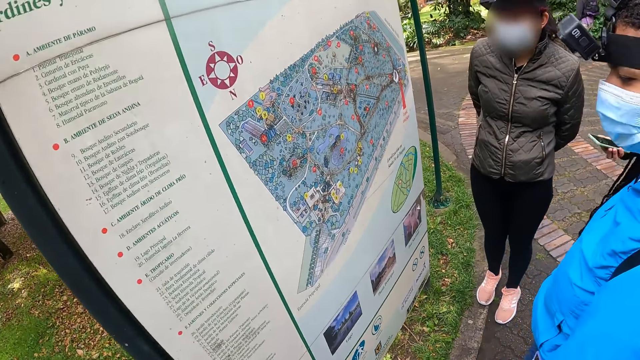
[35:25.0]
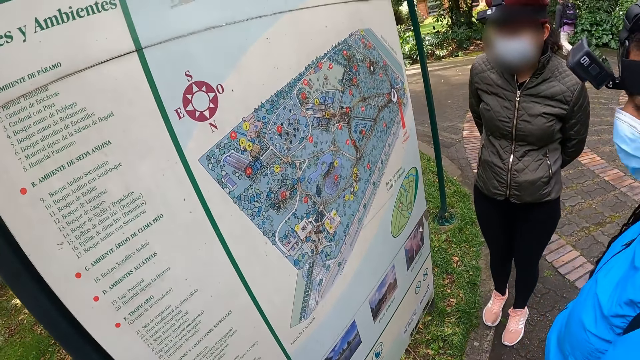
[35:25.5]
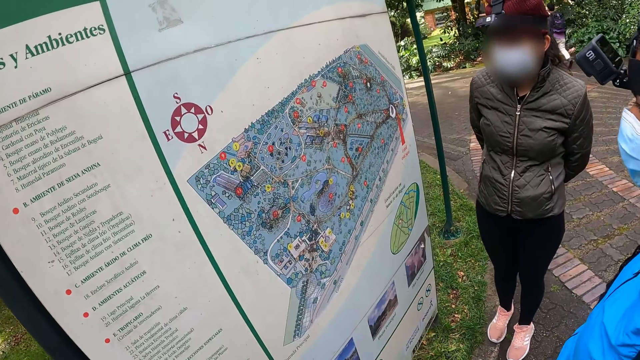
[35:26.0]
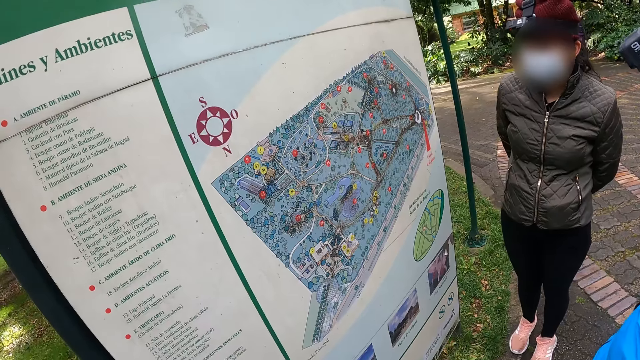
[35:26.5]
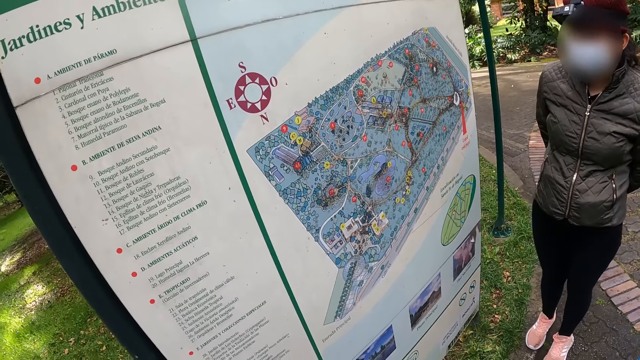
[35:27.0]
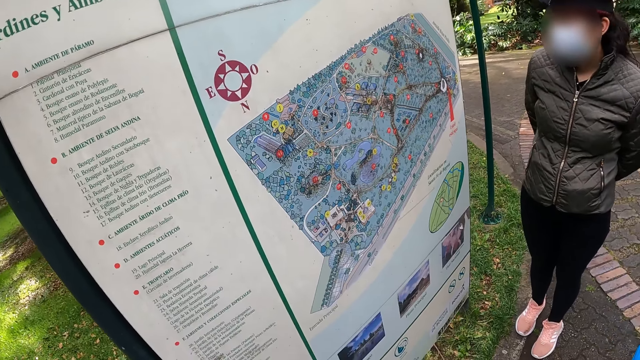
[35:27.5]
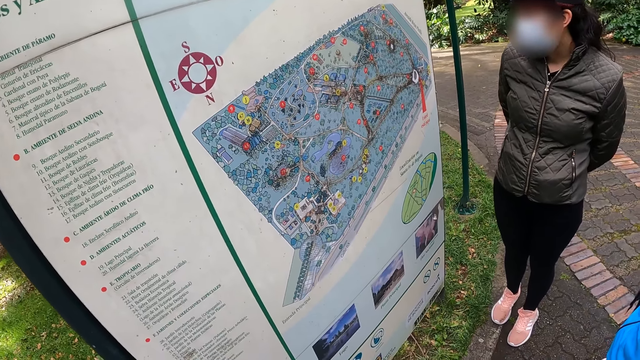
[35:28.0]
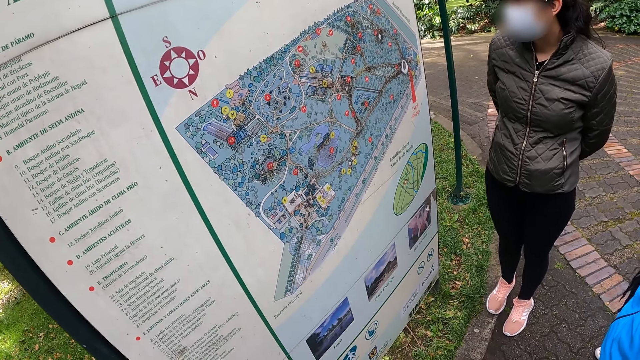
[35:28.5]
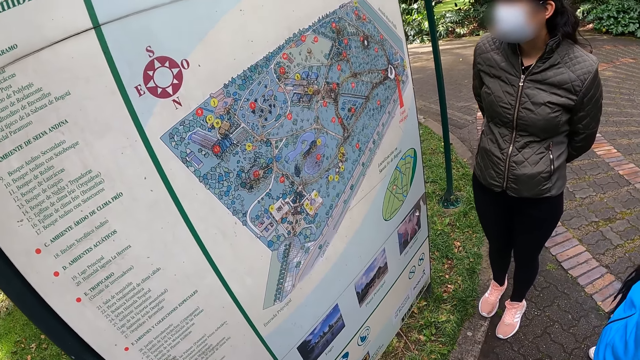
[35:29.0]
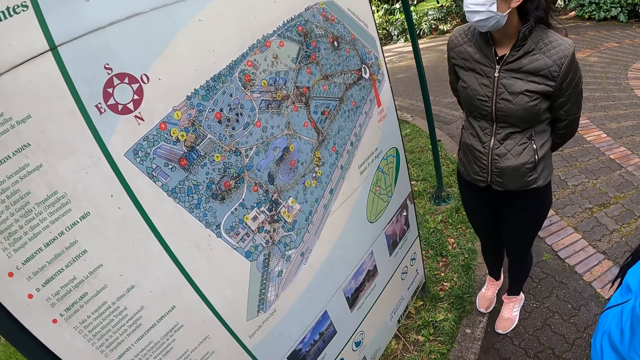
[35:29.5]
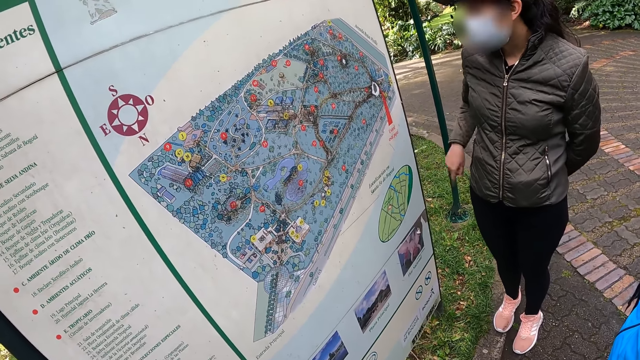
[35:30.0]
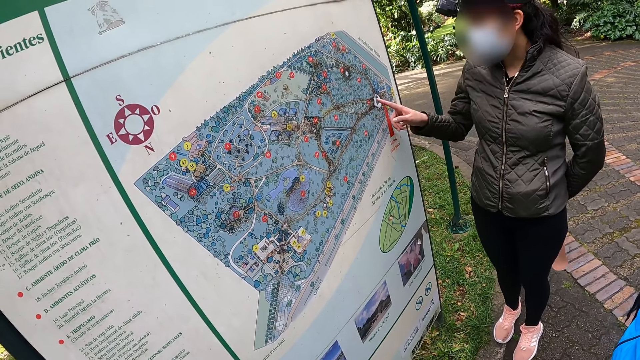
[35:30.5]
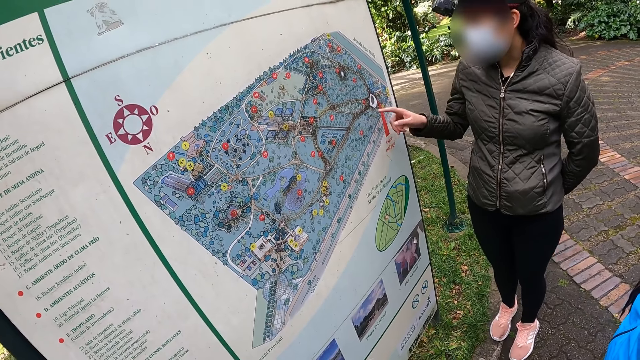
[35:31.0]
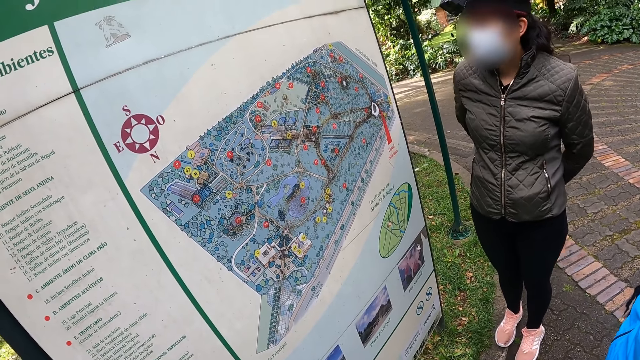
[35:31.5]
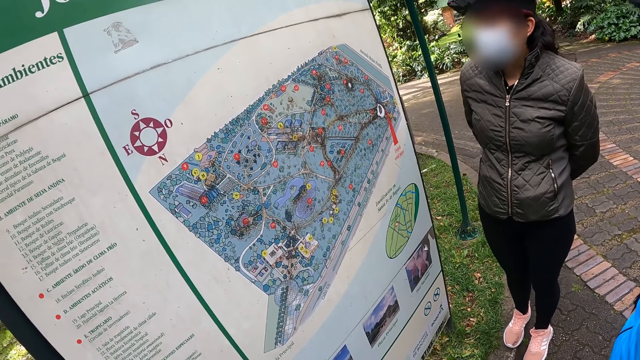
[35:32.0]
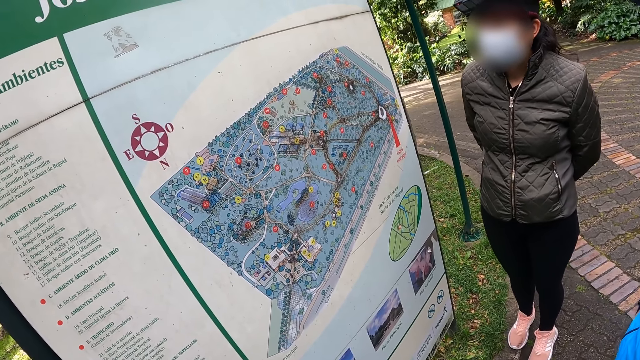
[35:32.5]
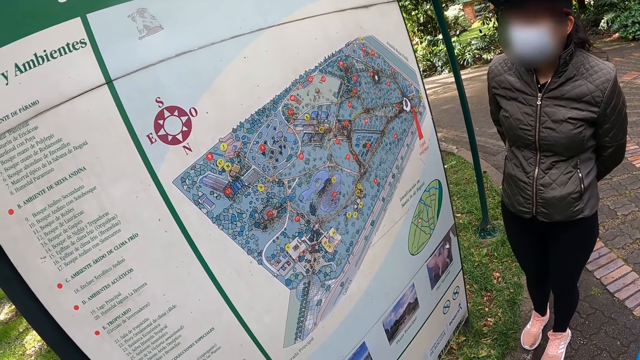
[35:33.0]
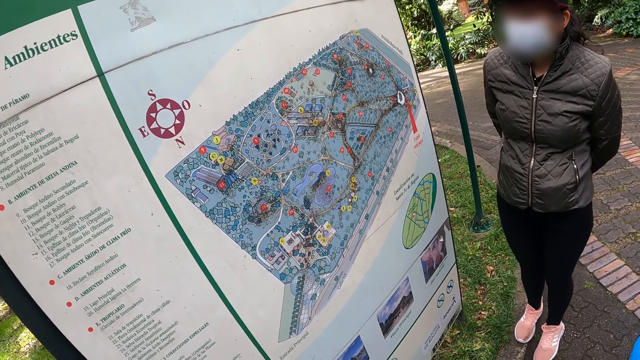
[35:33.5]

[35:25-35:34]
A woman touches the information board with her left hand.

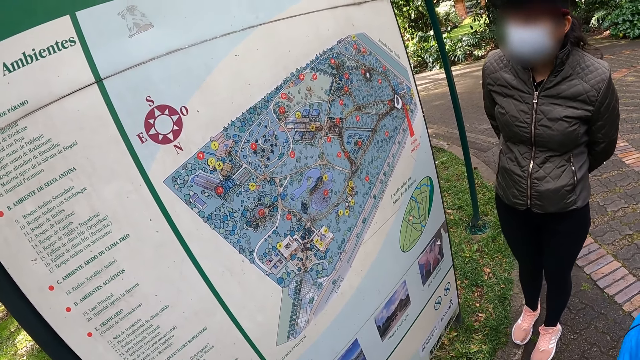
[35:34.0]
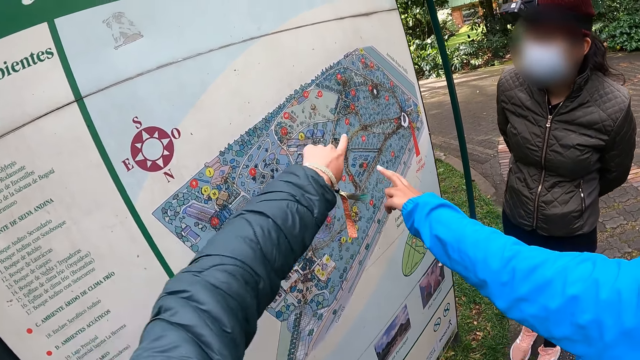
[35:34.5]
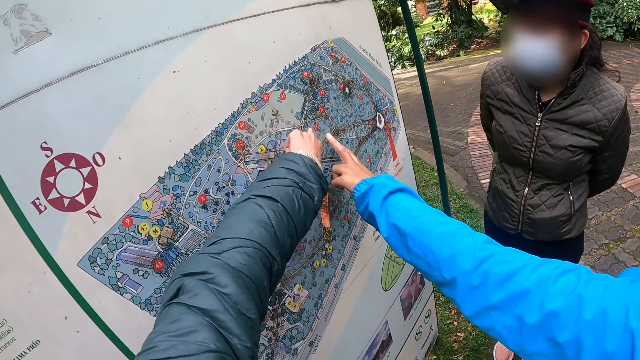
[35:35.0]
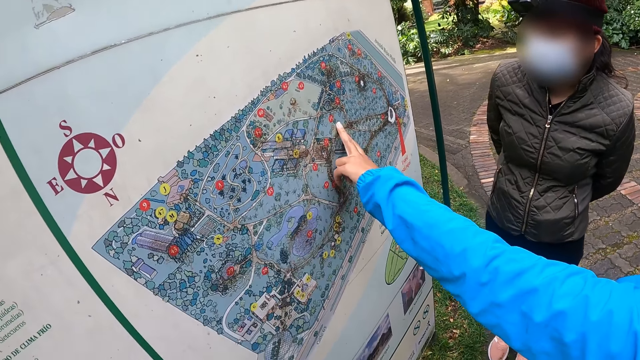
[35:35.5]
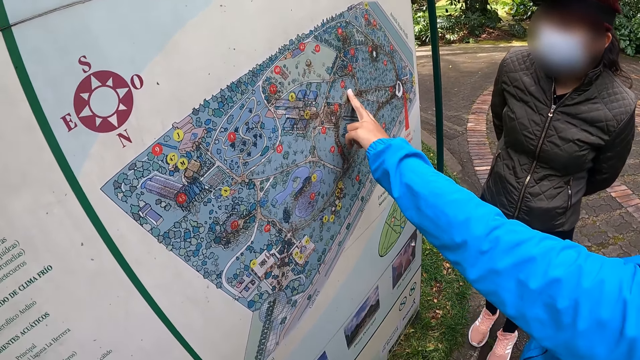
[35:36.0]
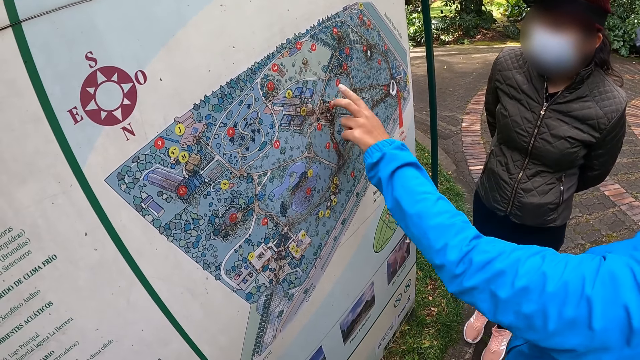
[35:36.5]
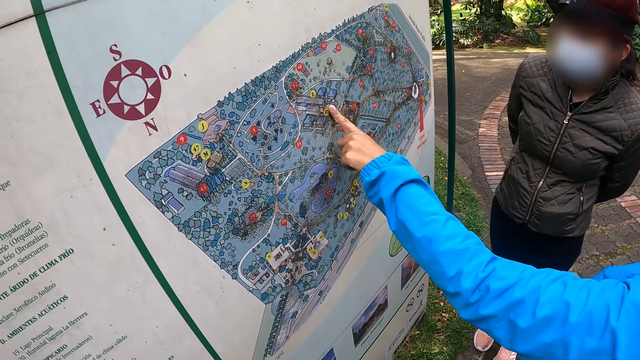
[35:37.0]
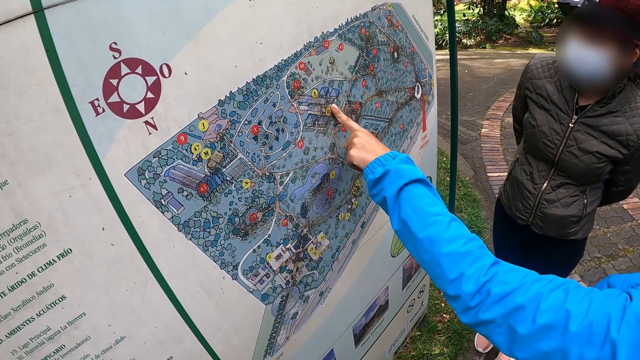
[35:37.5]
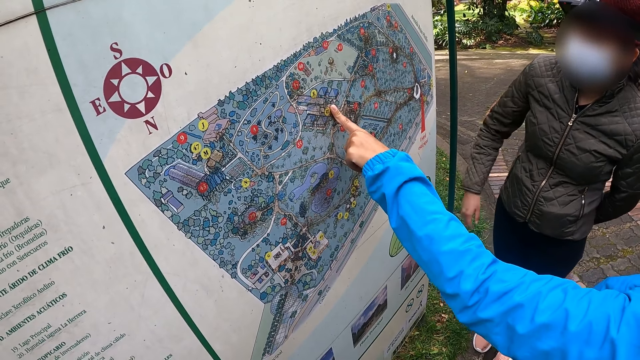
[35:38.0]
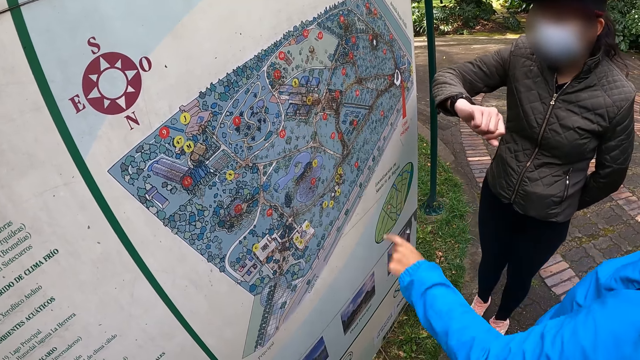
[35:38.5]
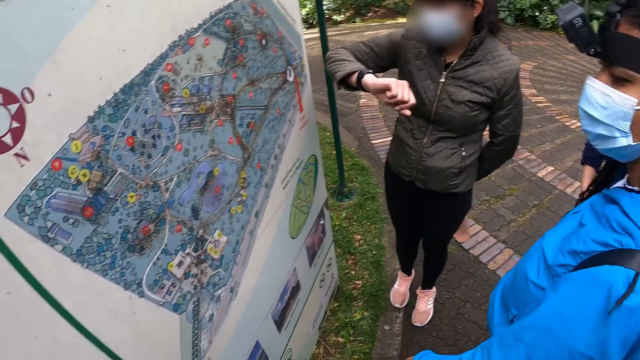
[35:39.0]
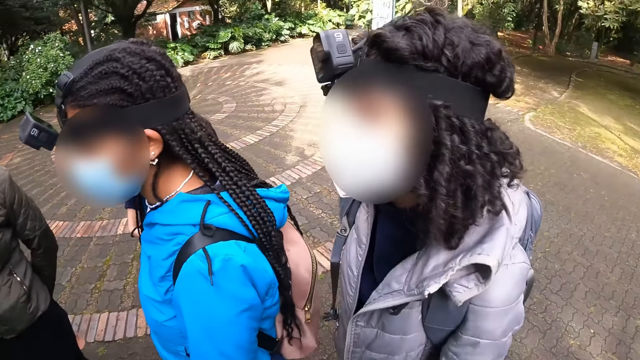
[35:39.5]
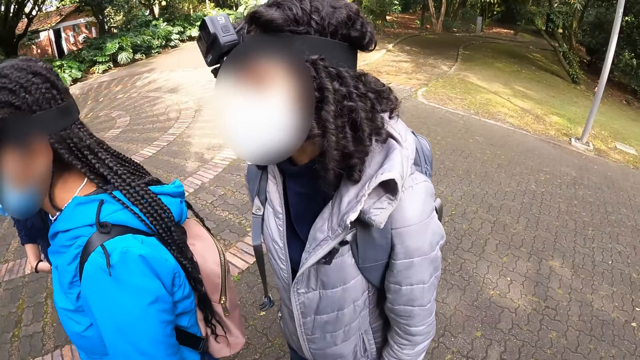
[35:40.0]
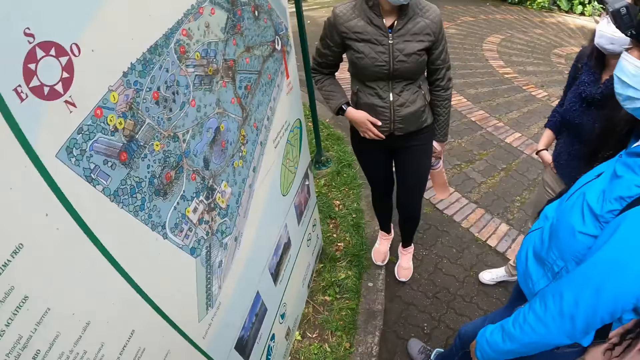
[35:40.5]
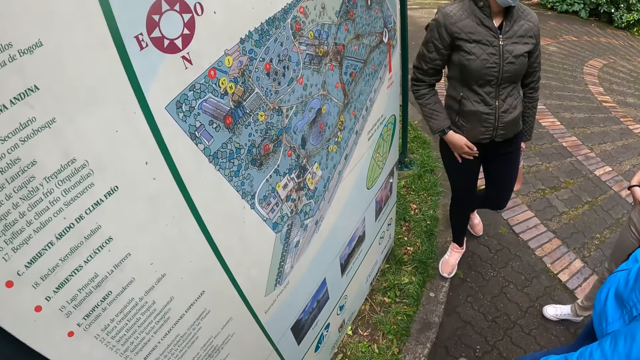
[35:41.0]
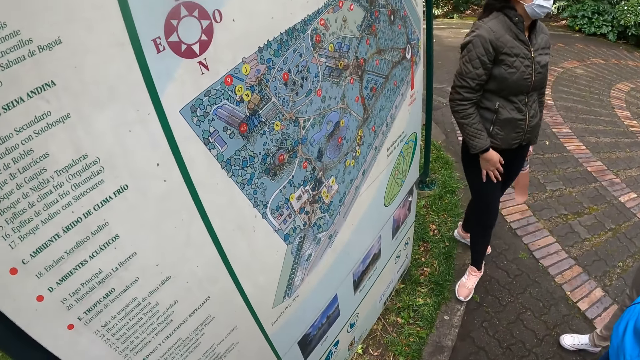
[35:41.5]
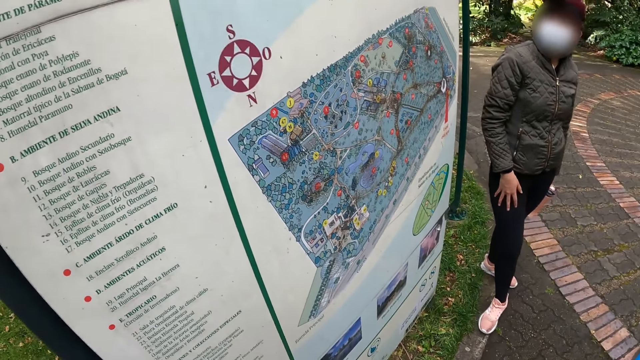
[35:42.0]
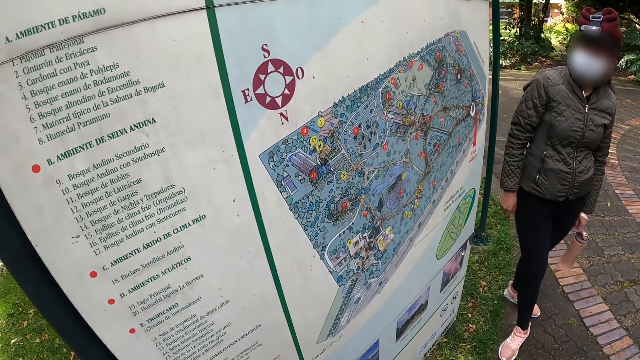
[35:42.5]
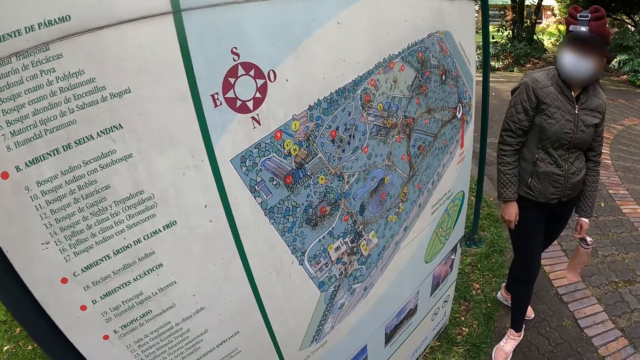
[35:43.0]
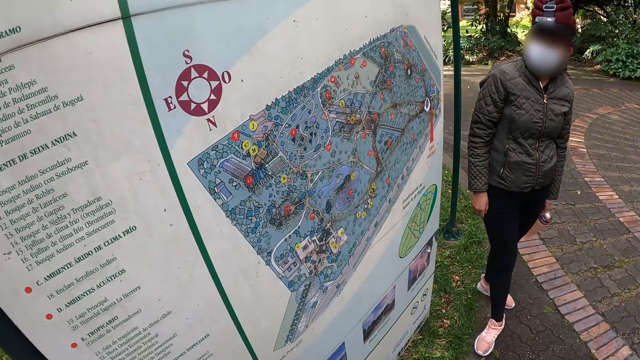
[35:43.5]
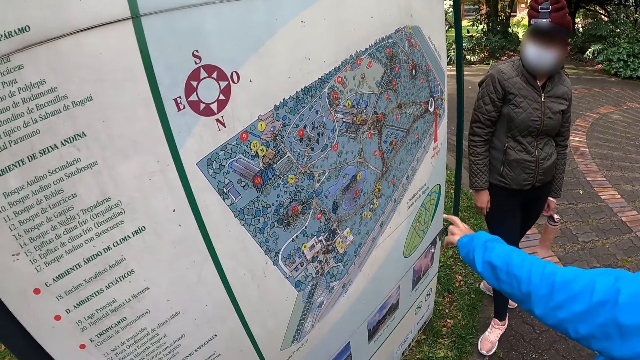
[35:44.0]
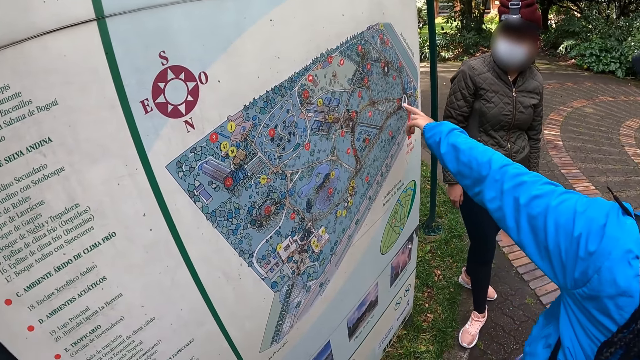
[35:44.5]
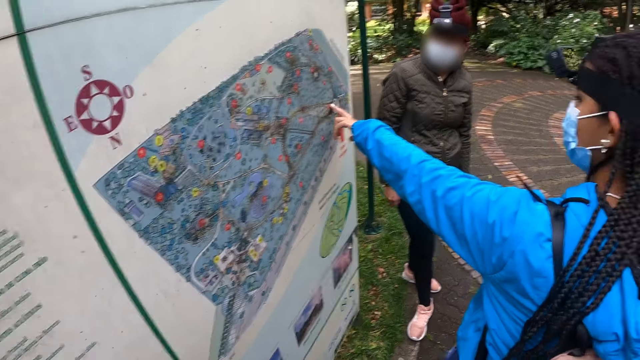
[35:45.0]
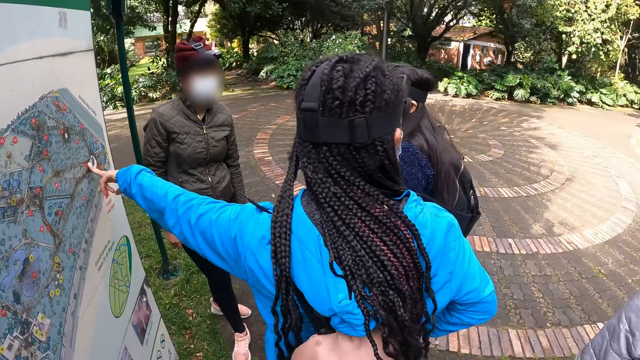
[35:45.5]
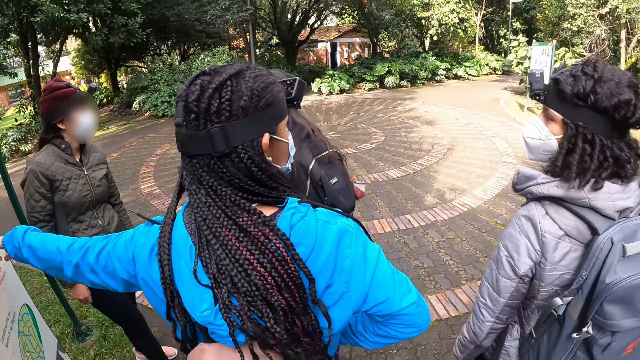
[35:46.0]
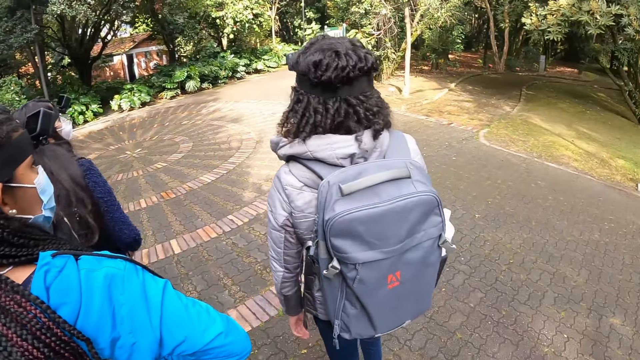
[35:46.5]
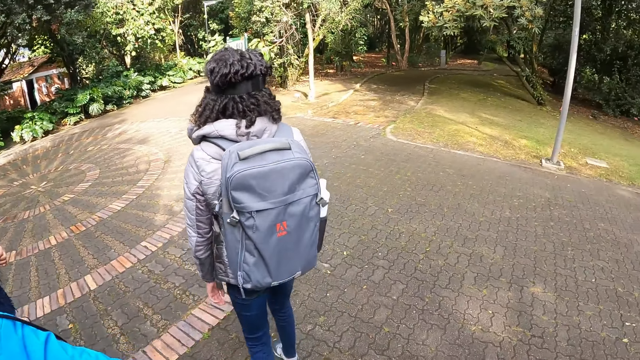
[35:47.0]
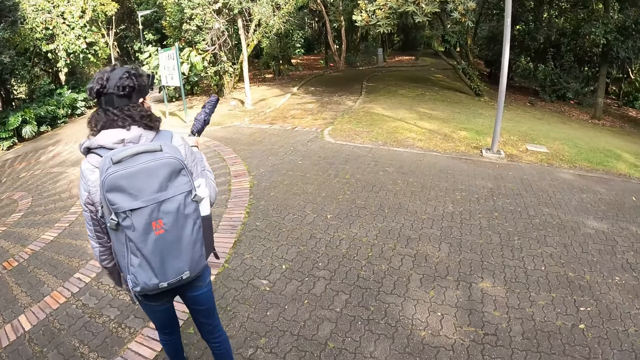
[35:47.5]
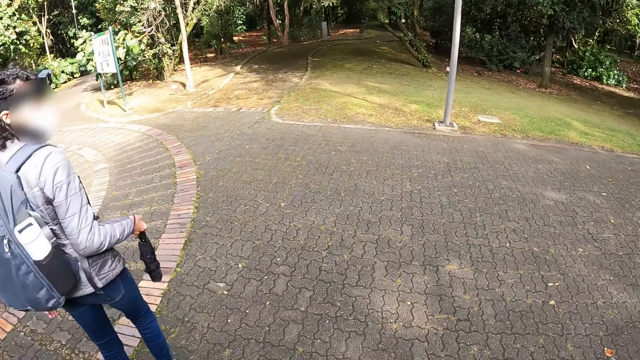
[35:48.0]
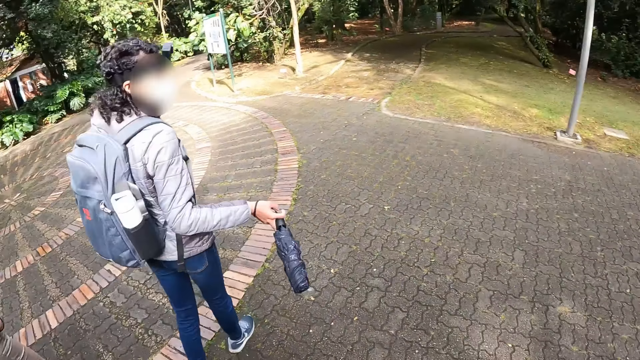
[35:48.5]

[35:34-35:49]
The camera wearer points at the map on the poster. She touches the information board with her left hand. A woman touches the information board with her left hand. Another woman checks the wristwatch on her left hand. The camera wearer looks at the poster. She looks around. She looks at the poster. The first woman touches the information board with her left hand. The camera wearer looks around. She walks along the path.
